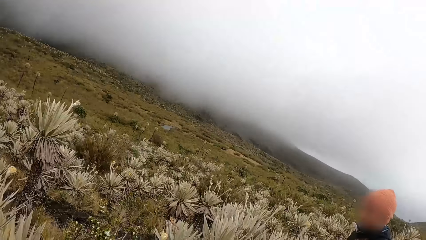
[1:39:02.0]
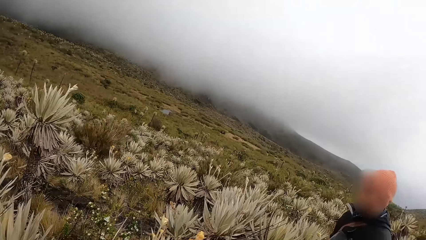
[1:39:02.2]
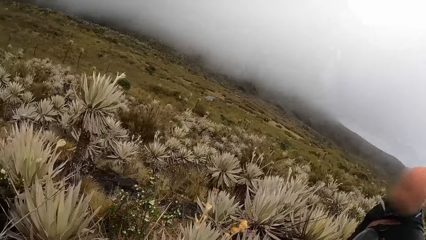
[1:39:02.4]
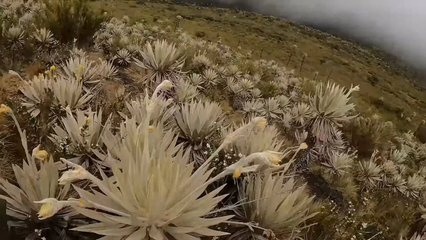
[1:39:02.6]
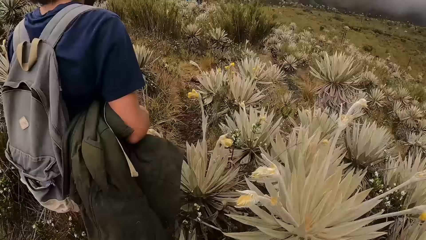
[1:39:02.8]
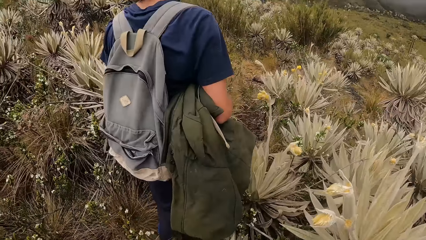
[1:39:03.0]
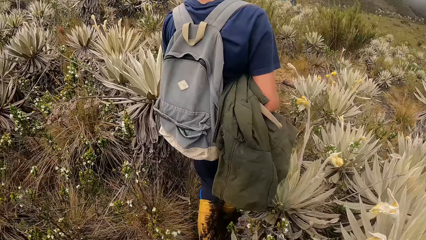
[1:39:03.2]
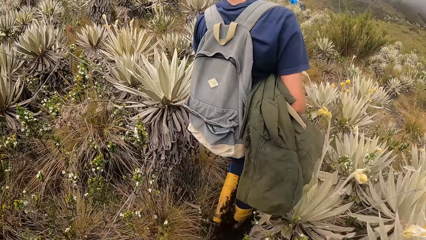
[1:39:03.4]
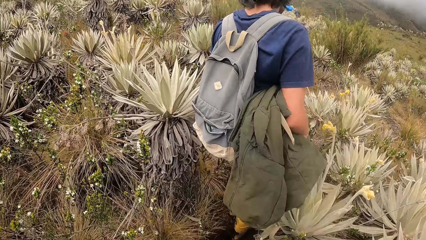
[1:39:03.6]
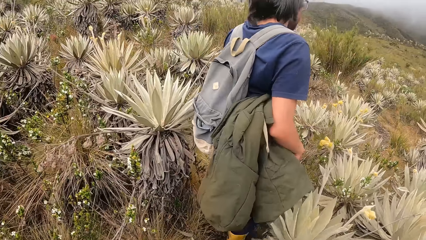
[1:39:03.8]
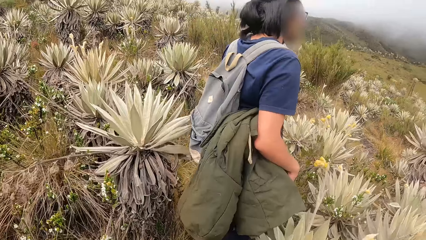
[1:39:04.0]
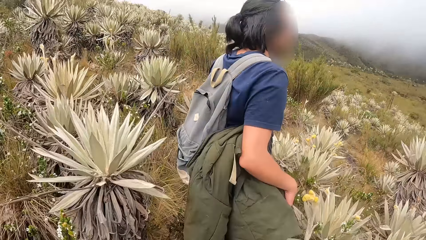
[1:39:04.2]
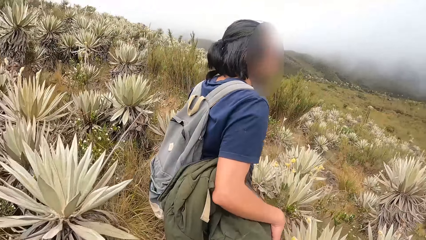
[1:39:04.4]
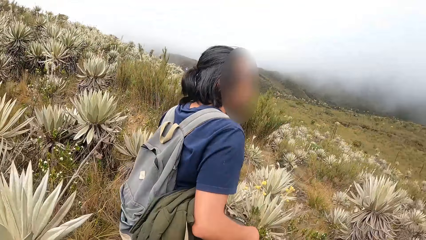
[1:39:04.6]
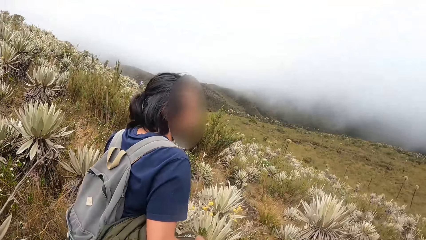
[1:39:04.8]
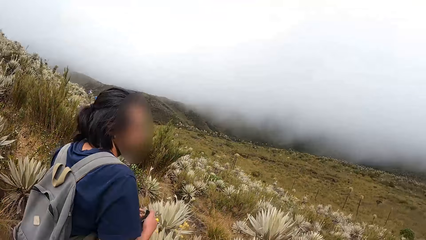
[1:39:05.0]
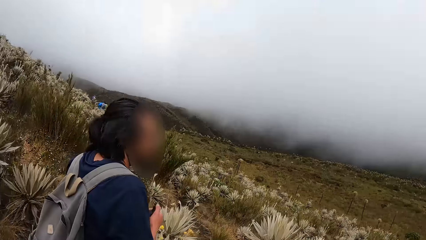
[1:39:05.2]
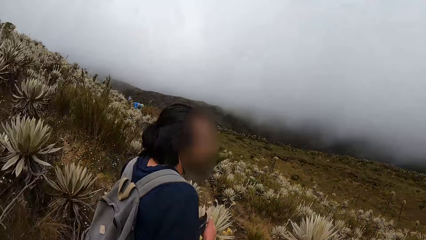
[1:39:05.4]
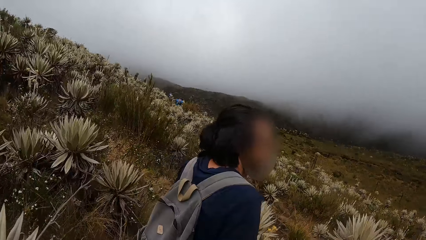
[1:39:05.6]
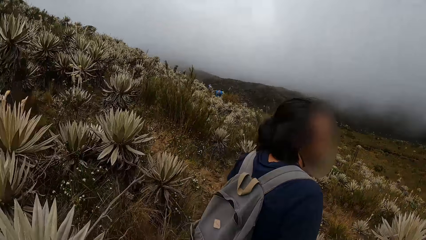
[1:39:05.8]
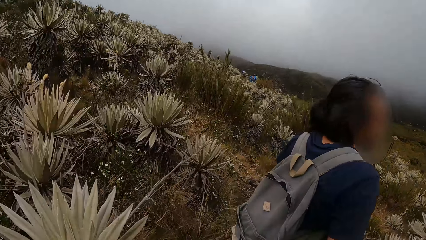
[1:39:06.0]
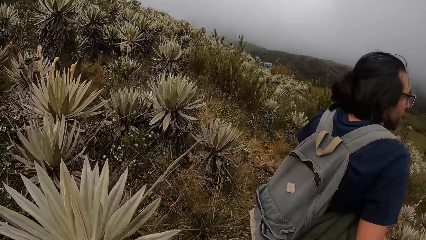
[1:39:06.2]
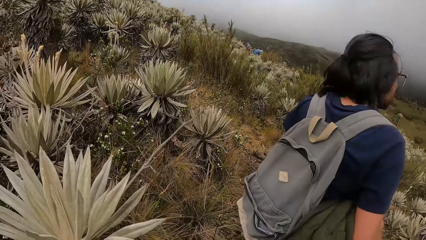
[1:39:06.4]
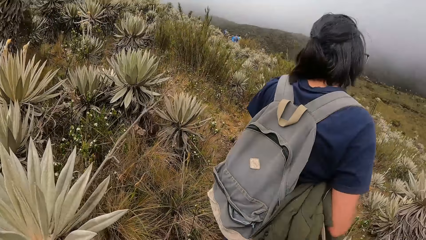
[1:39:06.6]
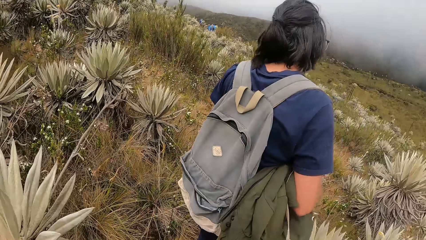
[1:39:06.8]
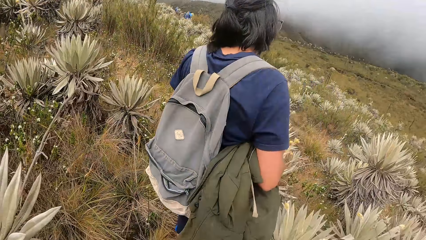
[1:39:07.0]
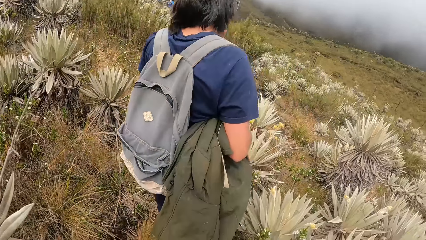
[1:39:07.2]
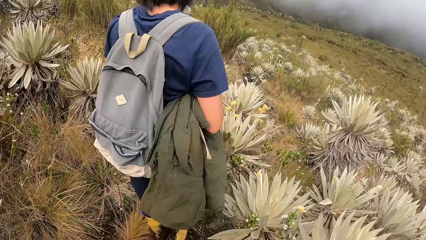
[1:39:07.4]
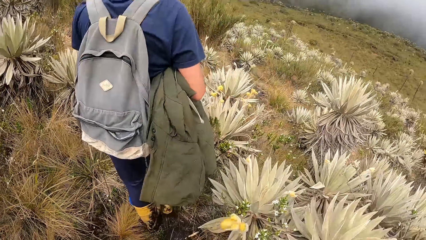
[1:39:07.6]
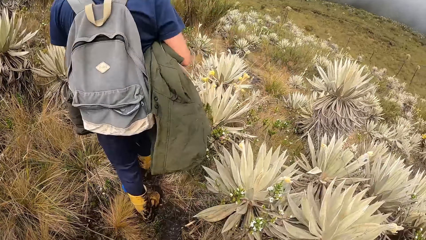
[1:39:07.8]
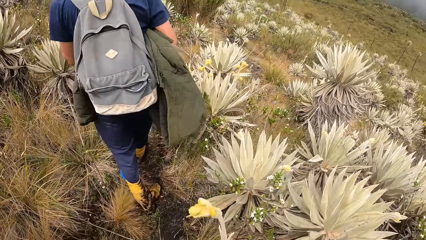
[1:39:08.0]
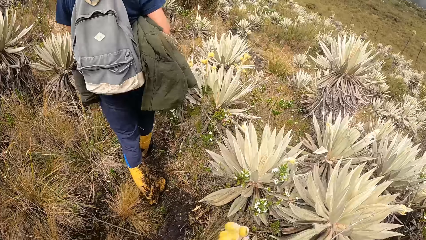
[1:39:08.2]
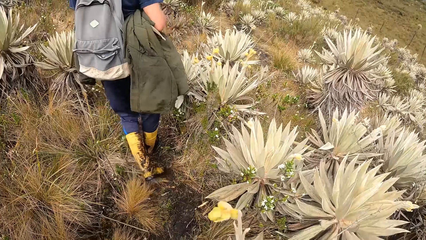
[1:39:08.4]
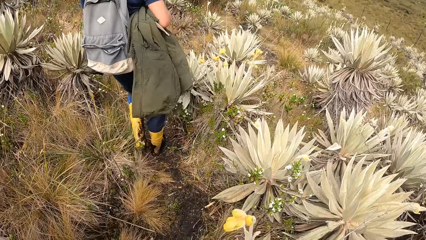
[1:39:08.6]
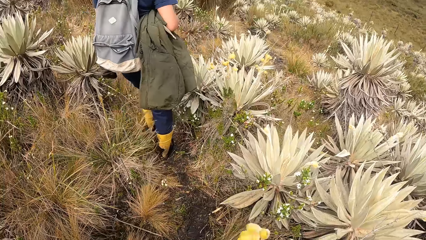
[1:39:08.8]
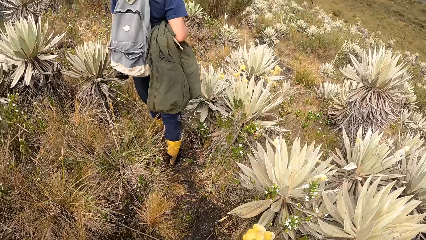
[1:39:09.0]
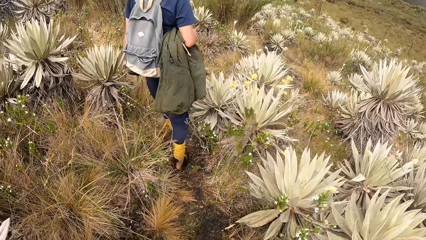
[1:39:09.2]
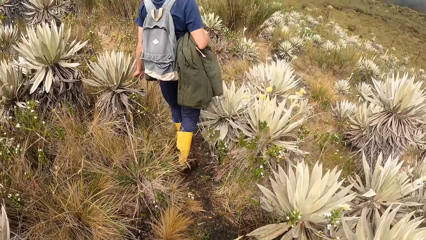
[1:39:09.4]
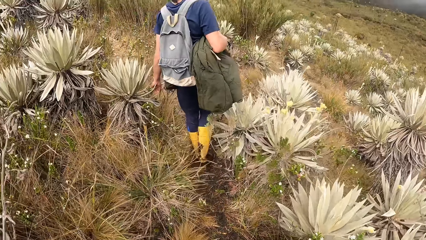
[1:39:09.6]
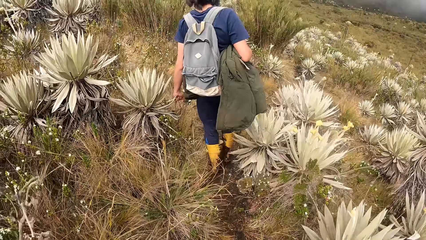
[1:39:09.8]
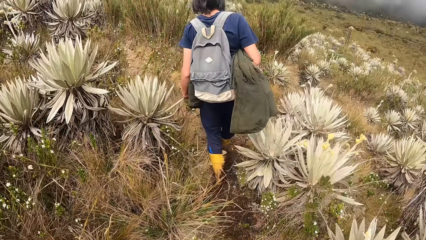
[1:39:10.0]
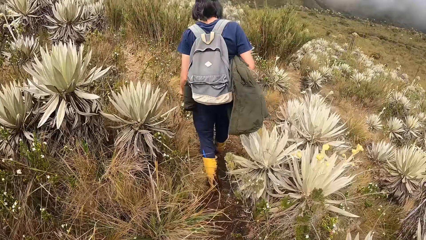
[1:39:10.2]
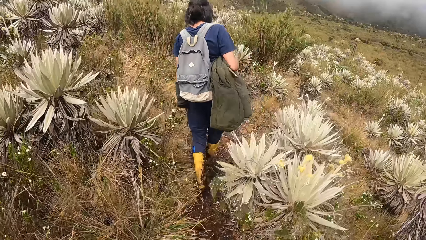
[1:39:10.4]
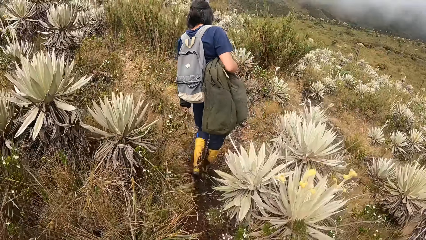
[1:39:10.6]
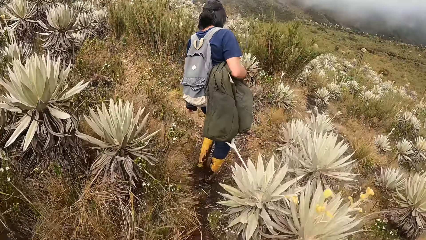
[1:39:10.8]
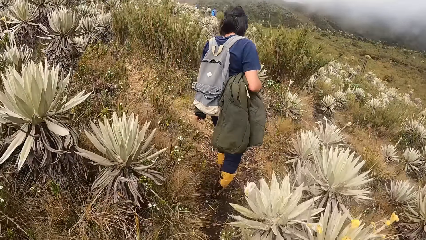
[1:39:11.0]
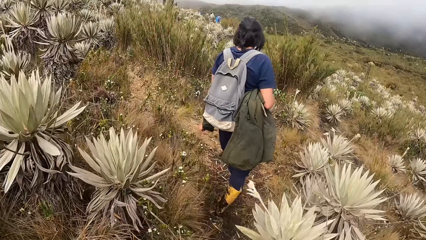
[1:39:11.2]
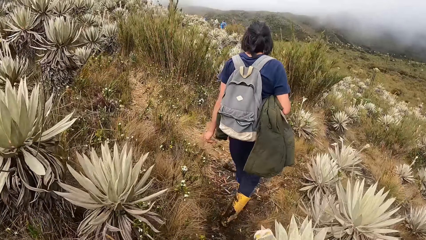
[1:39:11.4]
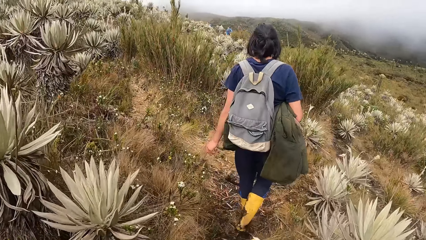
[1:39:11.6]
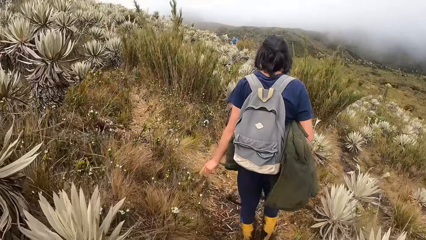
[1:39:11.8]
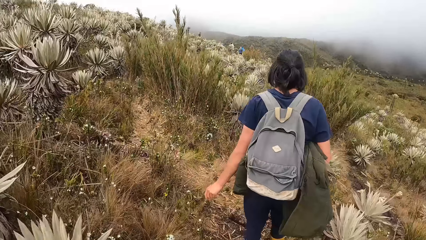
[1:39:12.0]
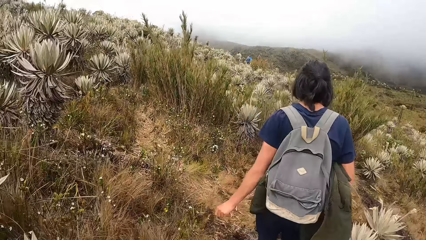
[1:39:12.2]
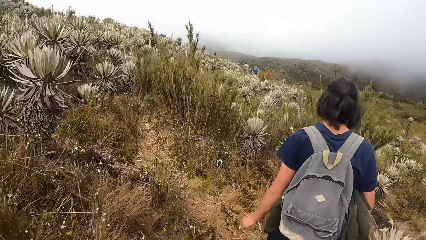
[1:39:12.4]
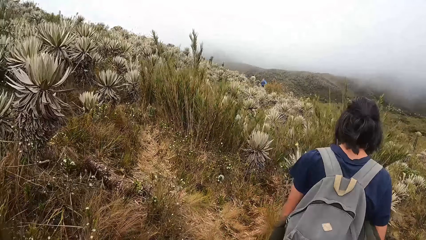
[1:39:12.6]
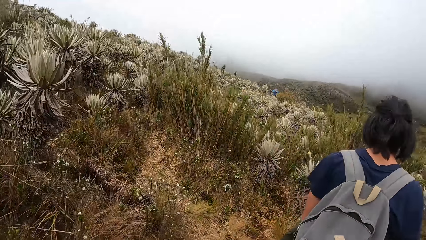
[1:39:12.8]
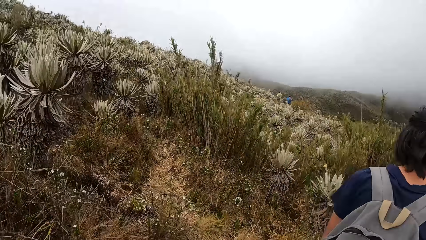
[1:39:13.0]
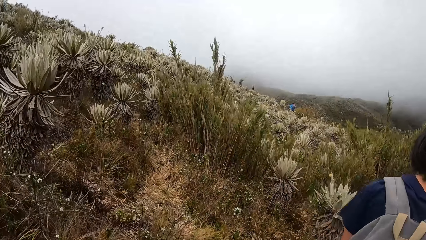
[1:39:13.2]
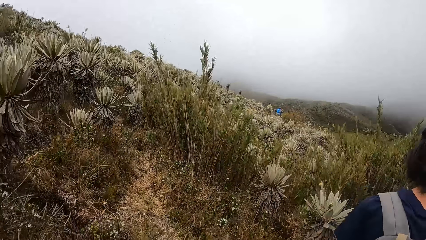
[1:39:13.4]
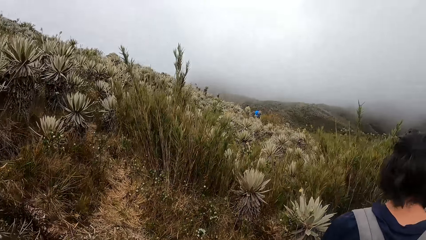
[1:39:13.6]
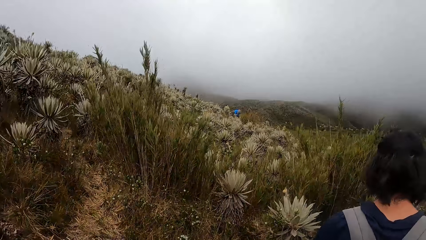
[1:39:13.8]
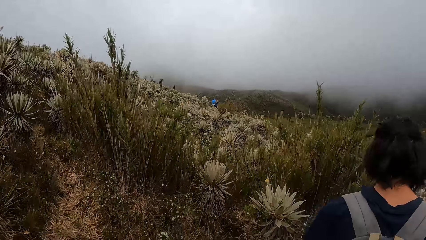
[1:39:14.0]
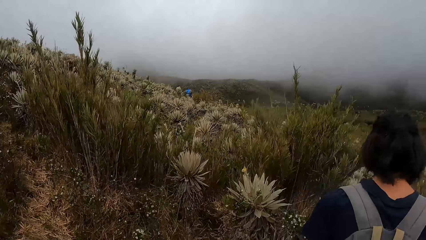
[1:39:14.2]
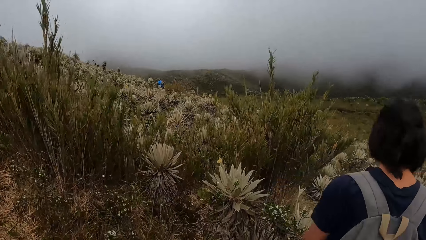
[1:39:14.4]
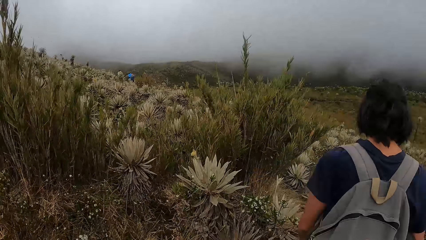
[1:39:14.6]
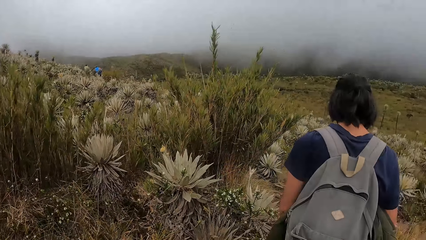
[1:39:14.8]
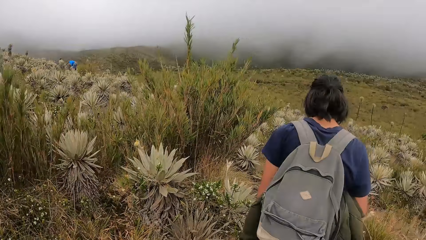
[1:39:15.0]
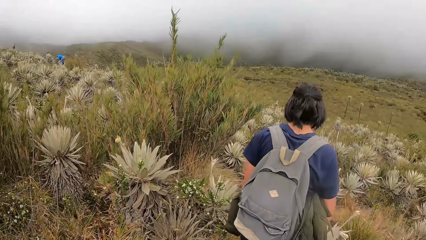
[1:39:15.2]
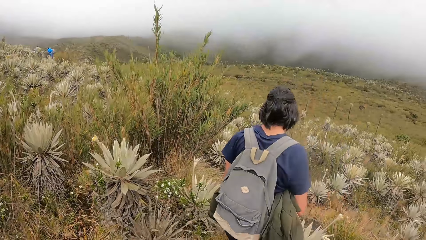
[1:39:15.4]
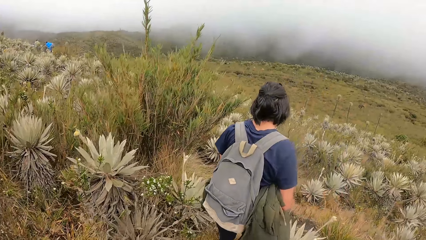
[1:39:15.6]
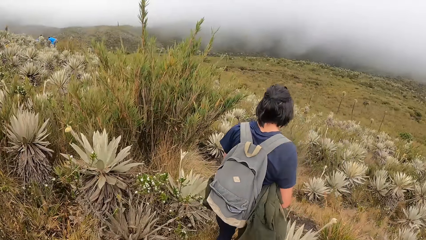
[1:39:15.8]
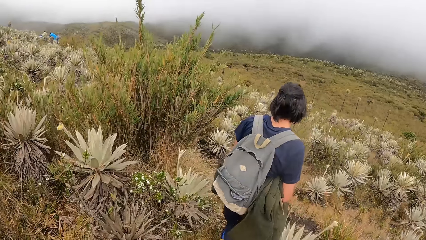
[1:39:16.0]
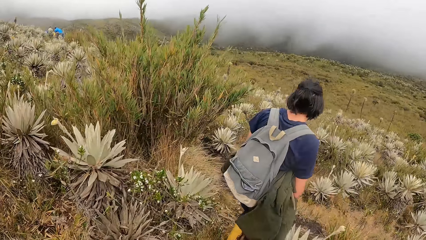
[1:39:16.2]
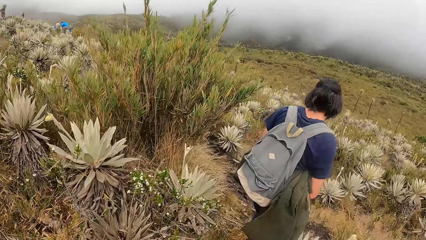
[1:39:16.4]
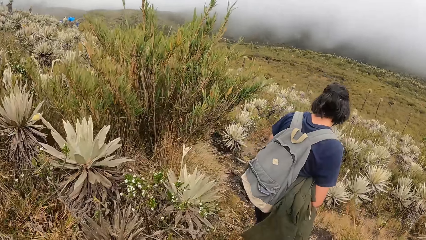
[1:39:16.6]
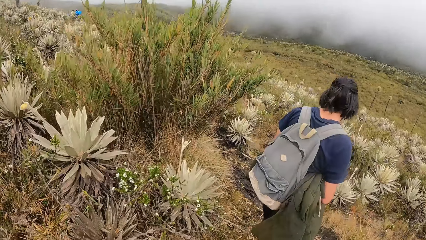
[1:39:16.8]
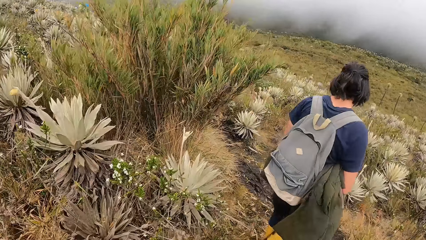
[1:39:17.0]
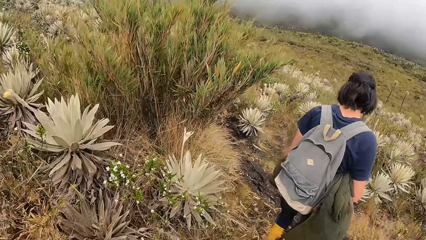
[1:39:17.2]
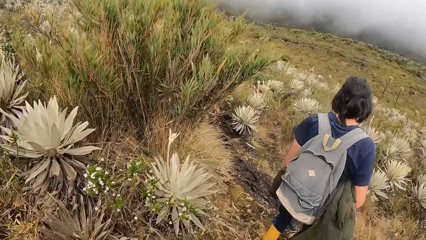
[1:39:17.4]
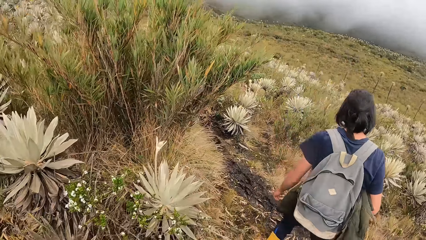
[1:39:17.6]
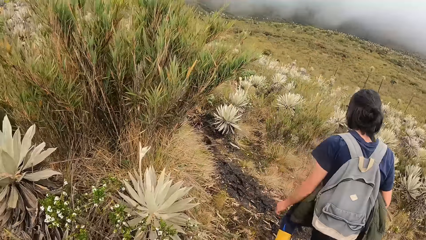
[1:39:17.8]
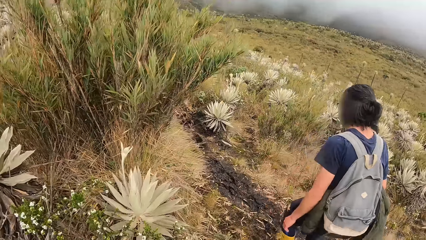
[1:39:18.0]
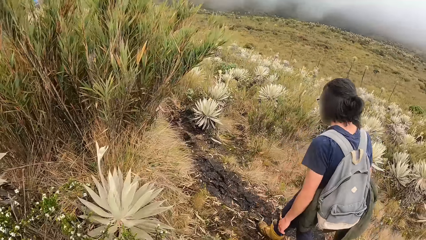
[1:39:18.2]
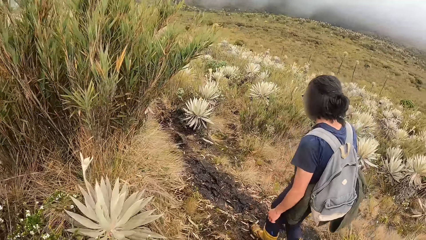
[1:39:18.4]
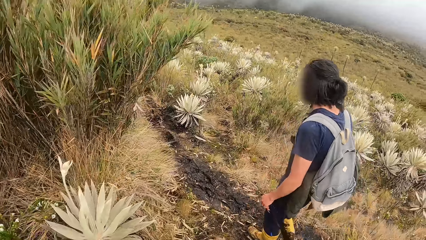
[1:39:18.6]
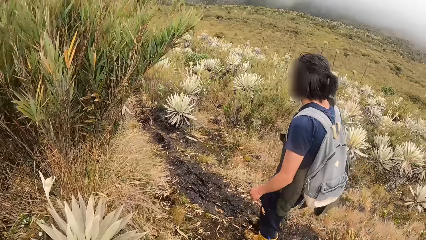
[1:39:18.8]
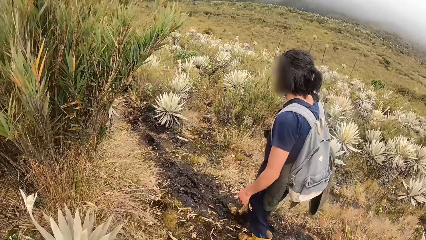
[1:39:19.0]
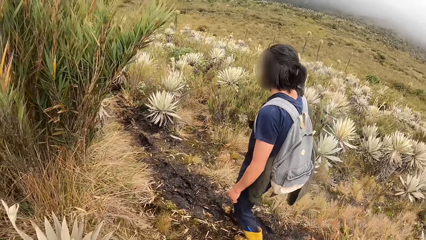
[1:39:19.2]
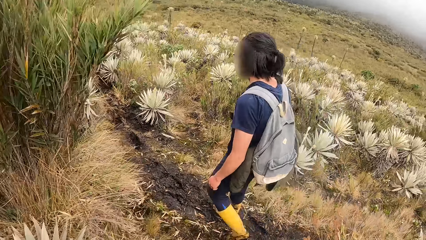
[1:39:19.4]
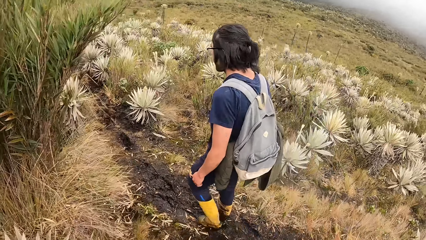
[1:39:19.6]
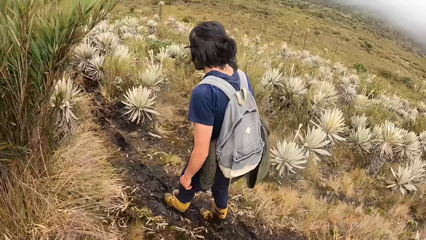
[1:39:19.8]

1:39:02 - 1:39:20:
The man walks through the field. The camera wearer walks around the bush. They walk through the field. The man touches a bush with his left hand. The man pulls the bush with his left hand.
